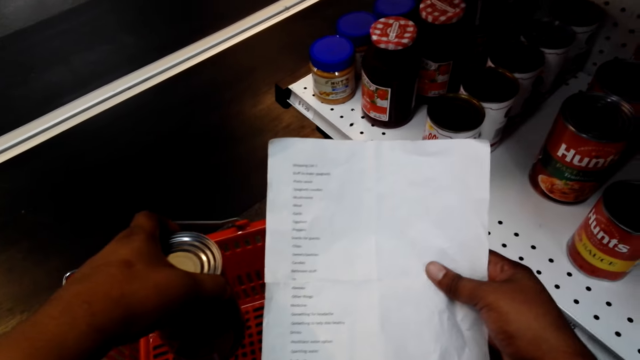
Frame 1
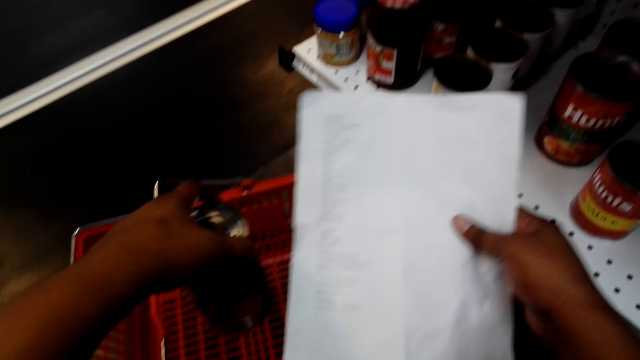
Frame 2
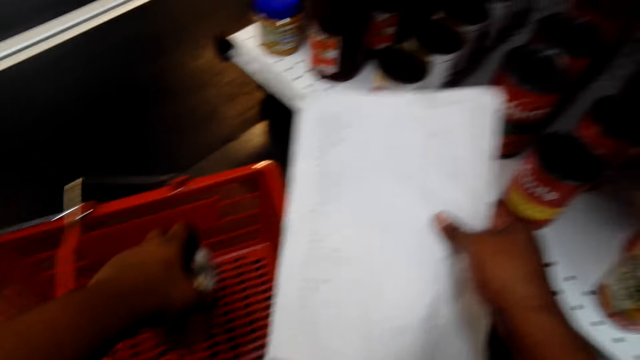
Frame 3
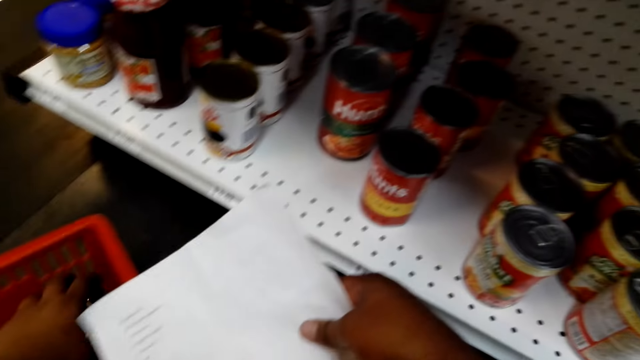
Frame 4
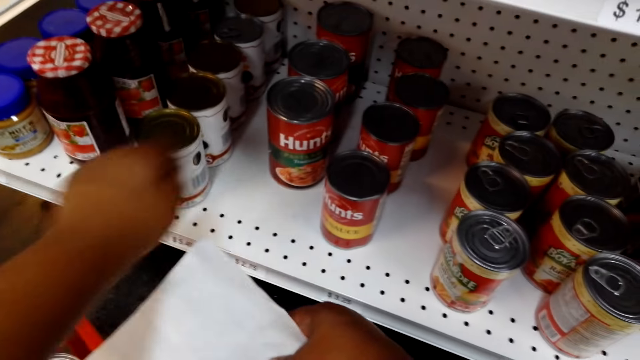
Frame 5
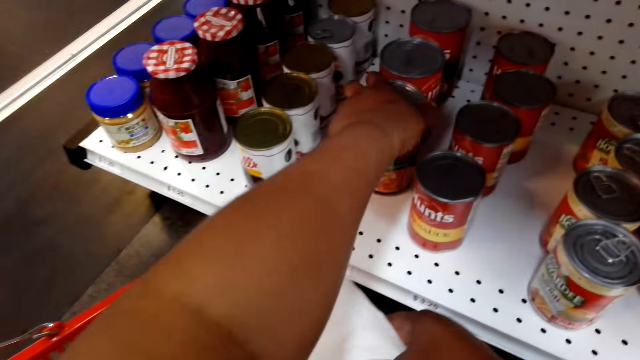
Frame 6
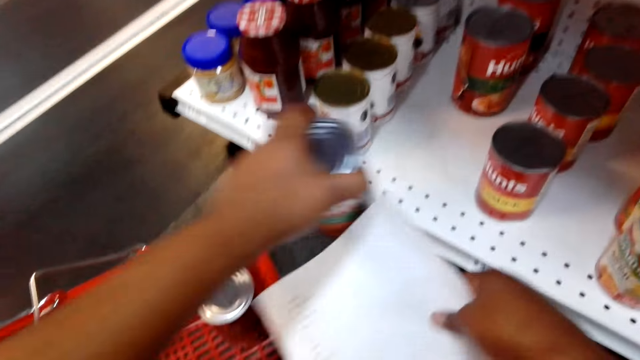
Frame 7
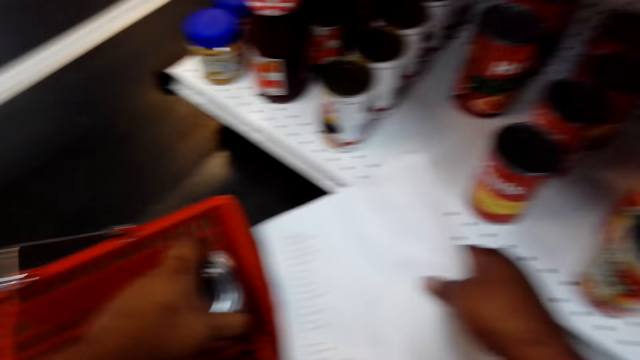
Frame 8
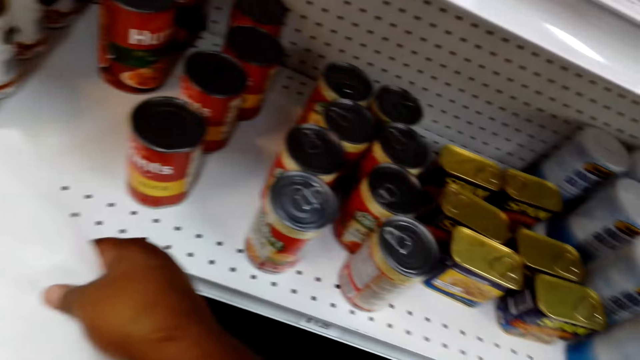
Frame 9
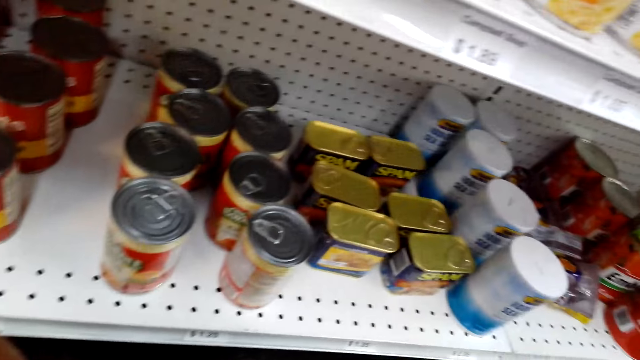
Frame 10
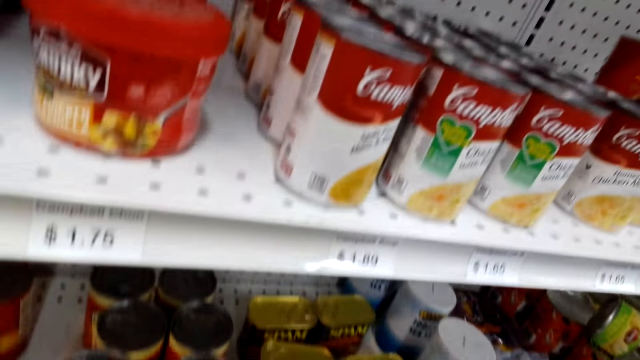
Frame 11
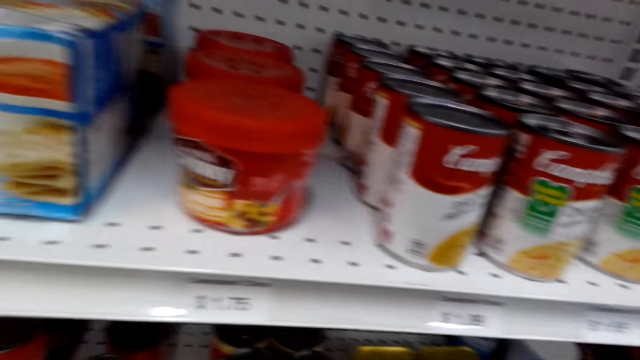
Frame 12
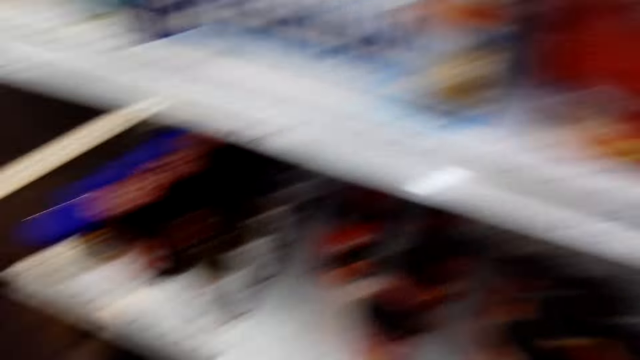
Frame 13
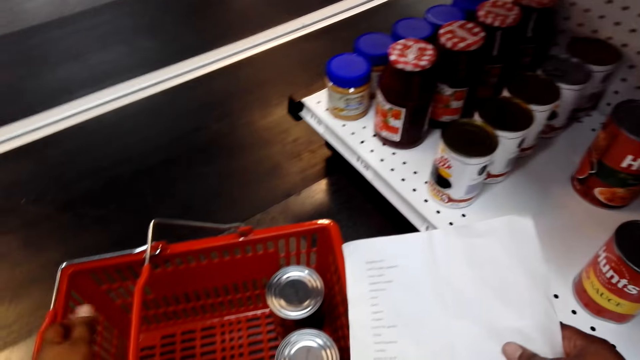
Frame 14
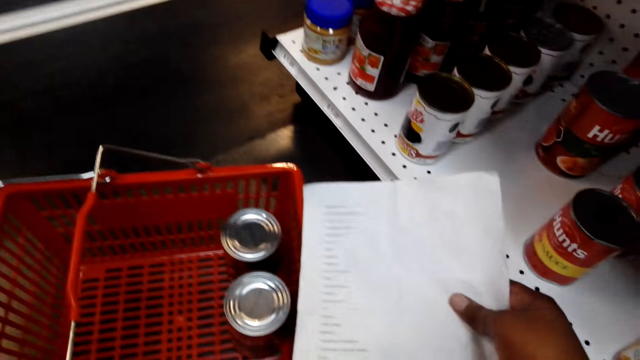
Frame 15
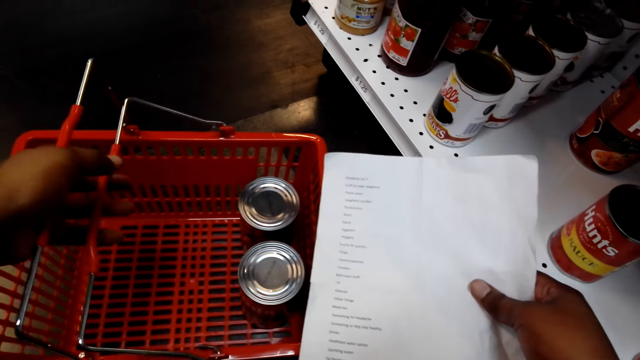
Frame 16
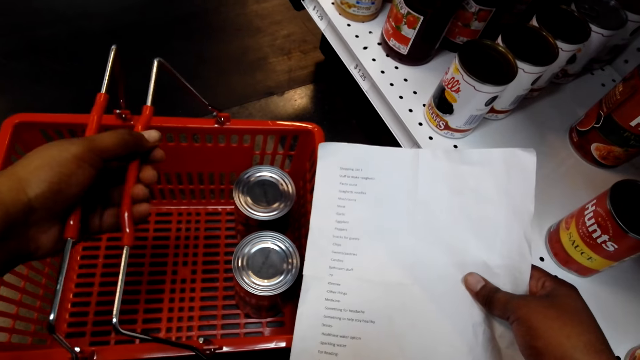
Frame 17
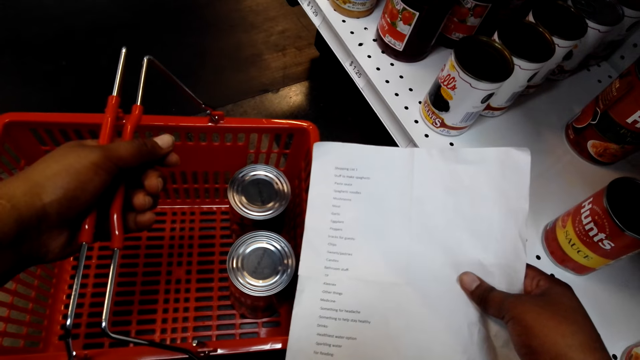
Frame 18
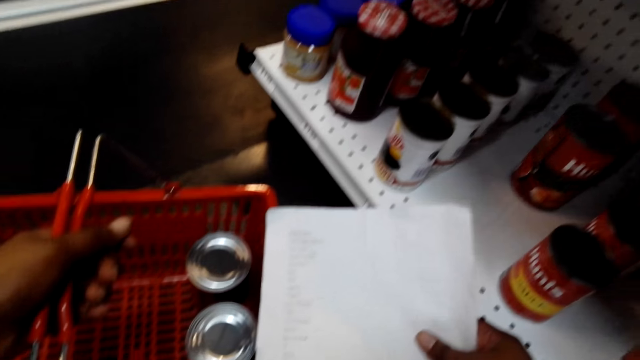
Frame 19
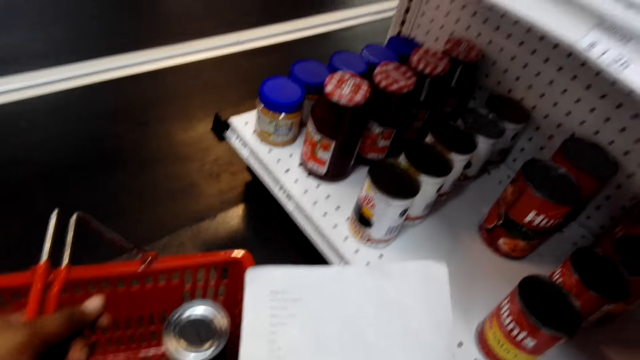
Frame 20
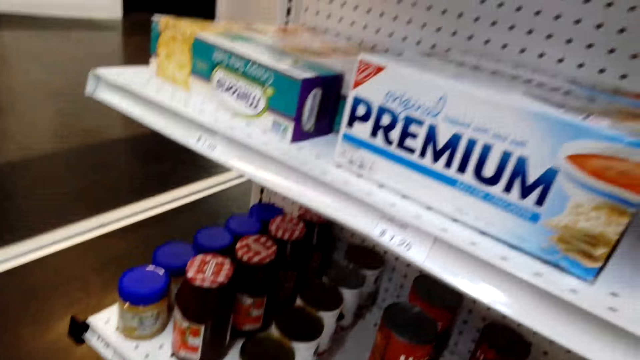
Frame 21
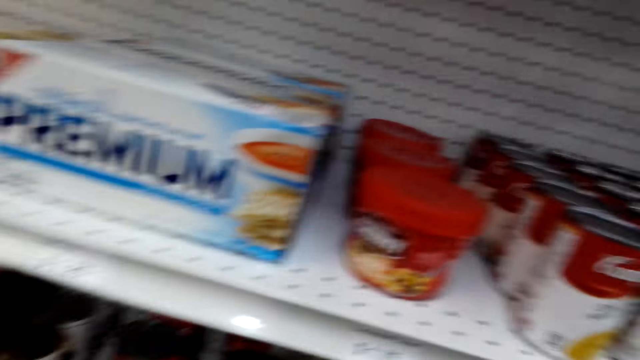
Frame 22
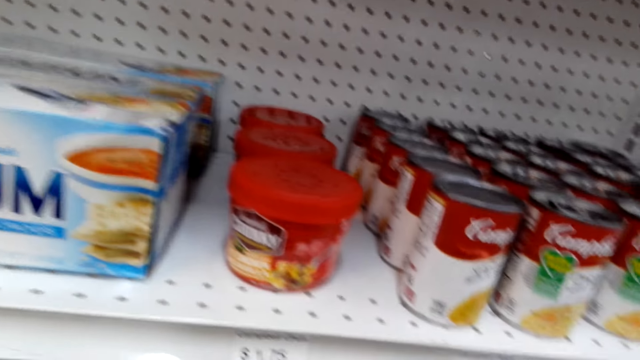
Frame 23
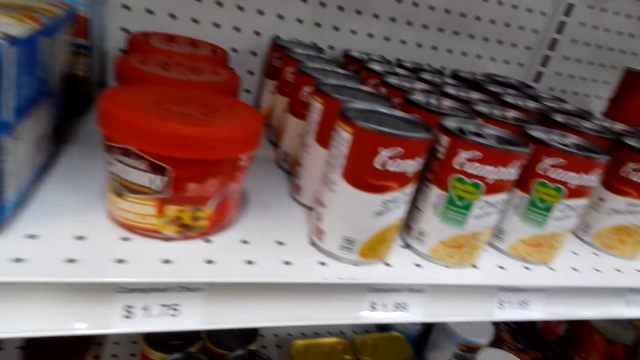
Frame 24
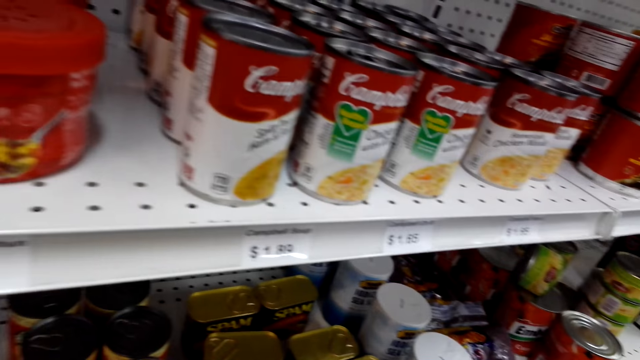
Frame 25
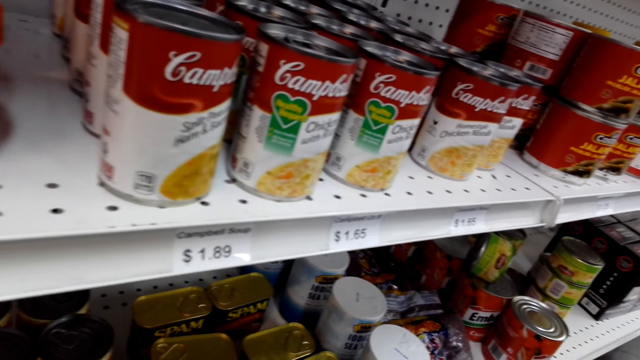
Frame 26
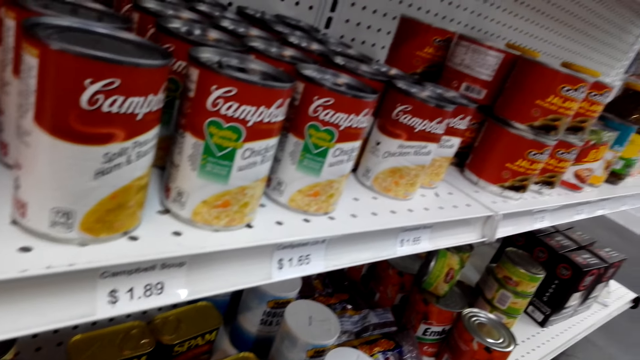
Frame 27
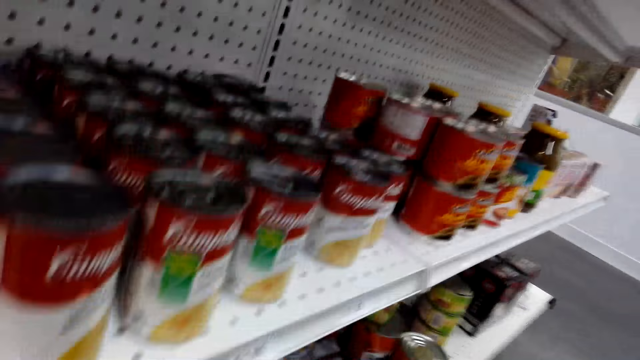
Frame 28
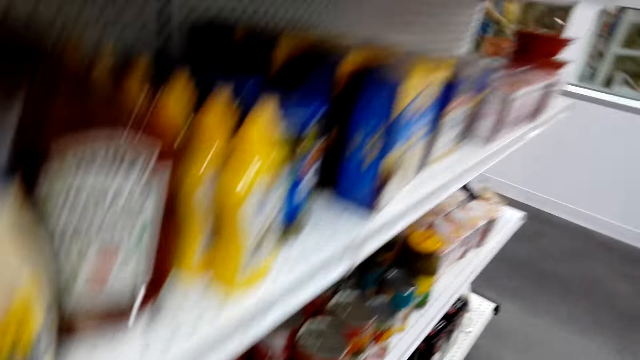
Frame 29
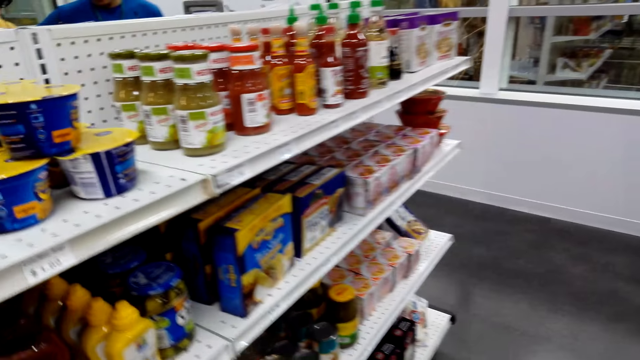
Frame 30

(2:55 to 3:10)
The camera wearer puts the can in the shopping basket. They lift the shopping basket and look at the items on the shelves.

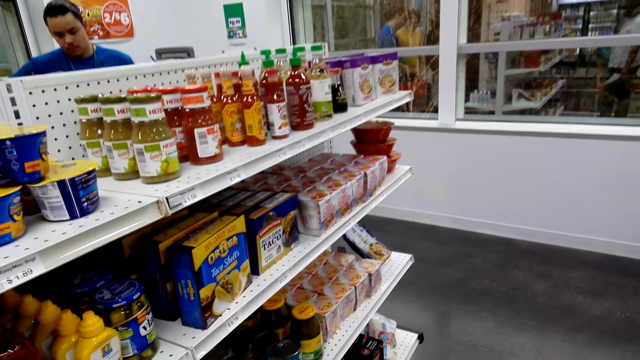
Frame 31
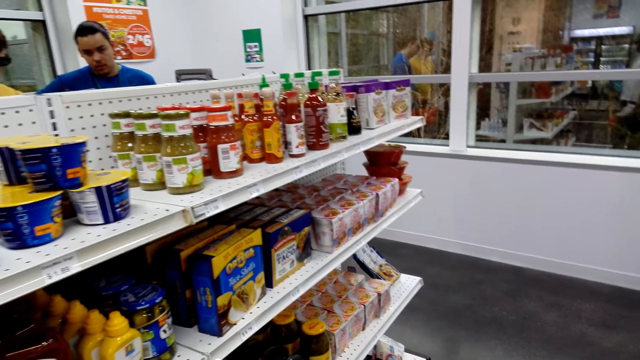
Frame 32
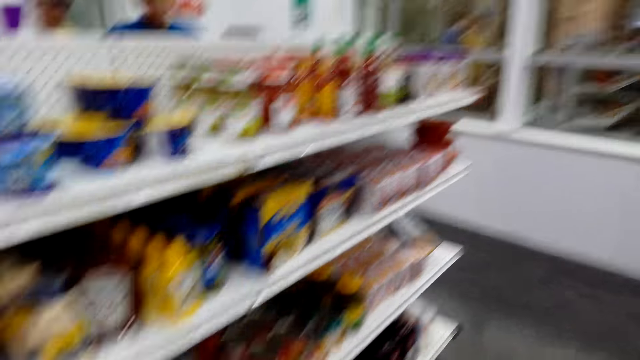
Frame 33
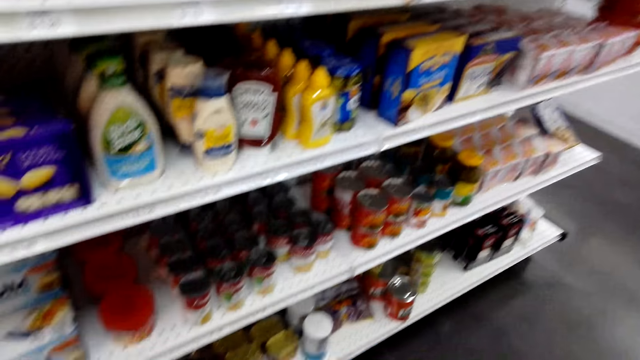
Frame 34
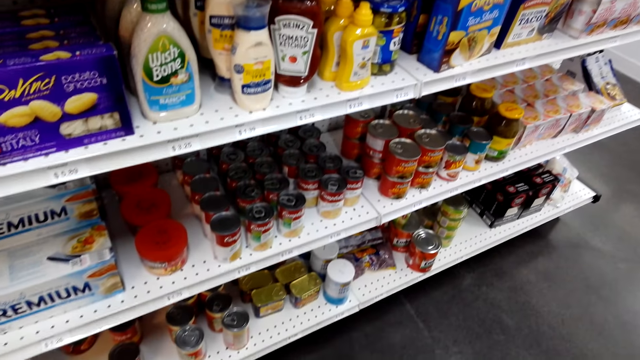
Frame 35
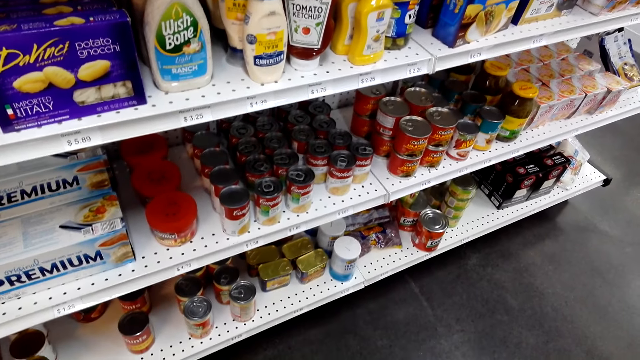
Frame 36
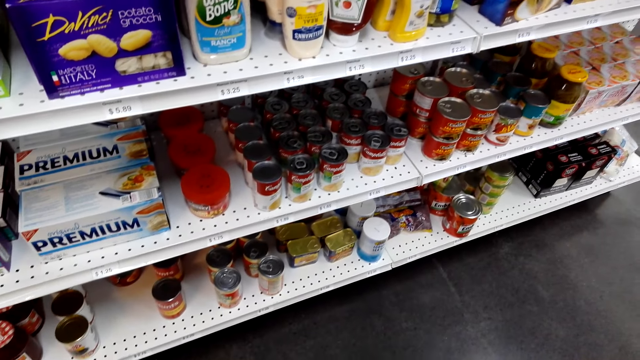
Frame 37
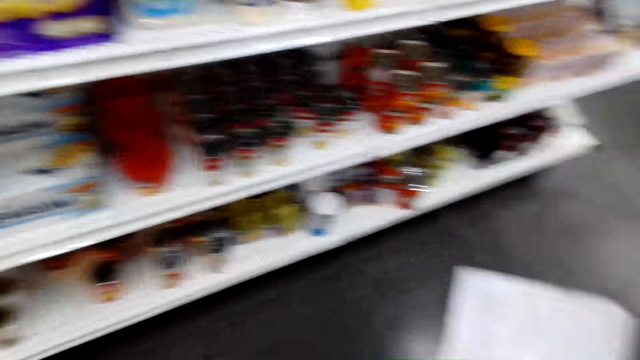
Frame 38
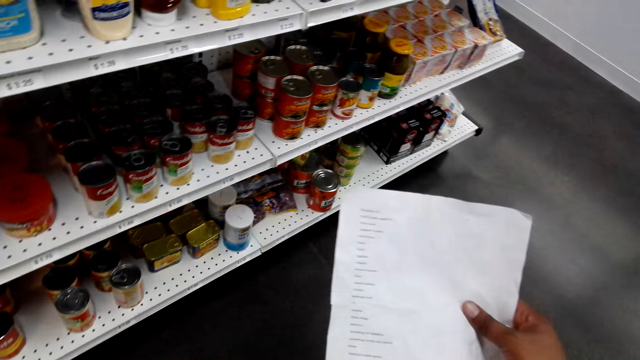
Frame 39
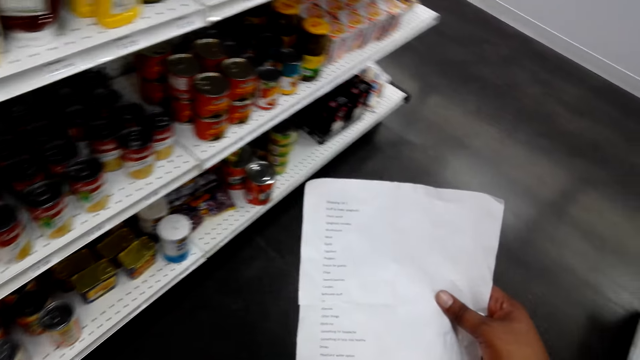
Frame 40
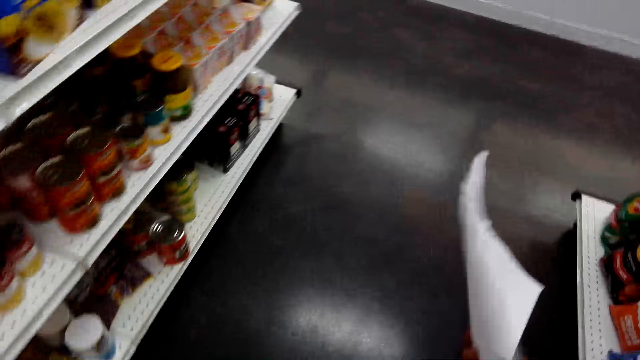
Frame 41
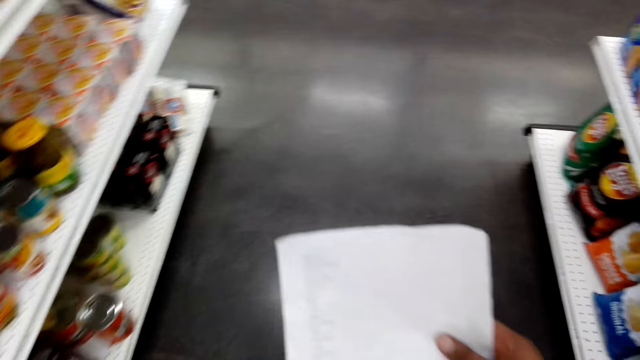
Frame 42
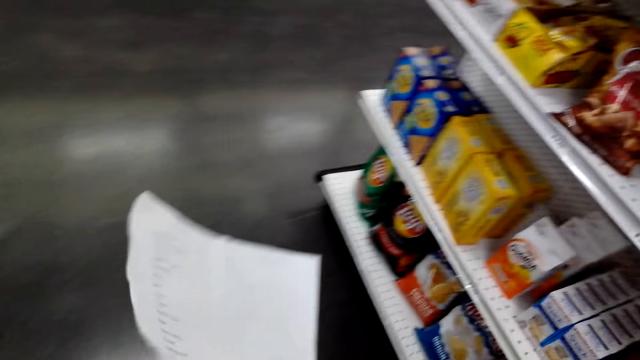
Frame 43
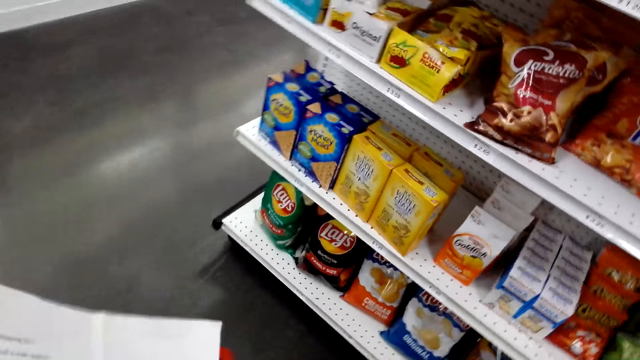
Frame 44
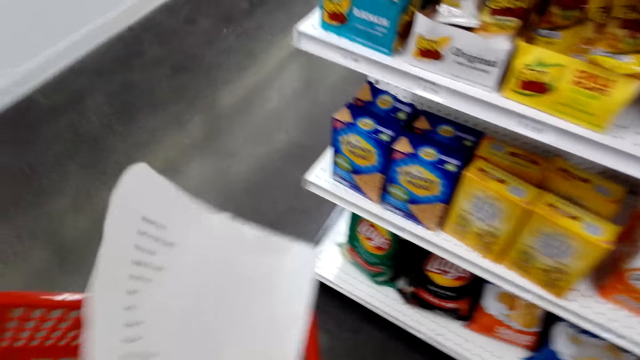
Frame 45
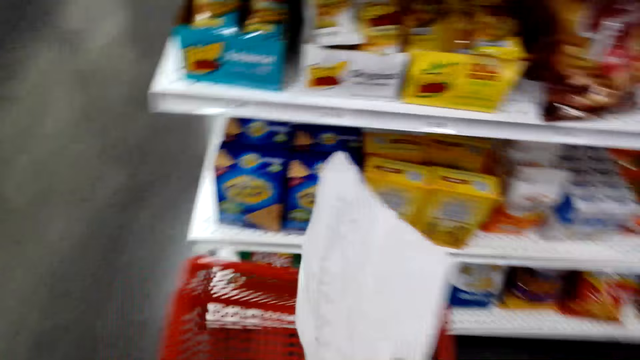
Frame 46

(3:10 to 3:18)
The camera wearer reads through the shopping list.
